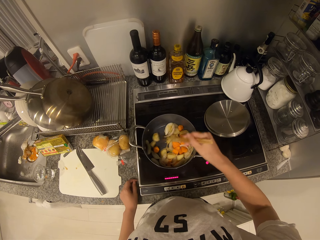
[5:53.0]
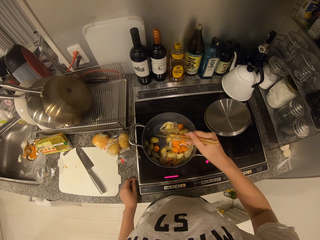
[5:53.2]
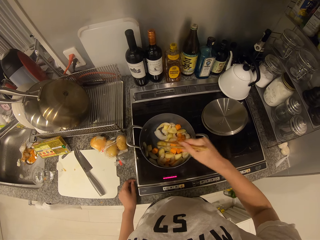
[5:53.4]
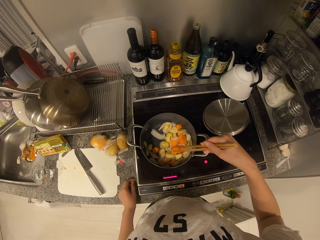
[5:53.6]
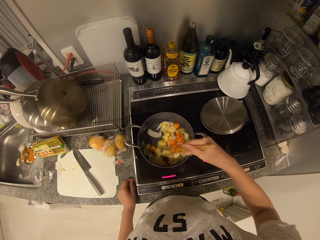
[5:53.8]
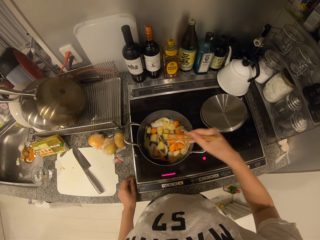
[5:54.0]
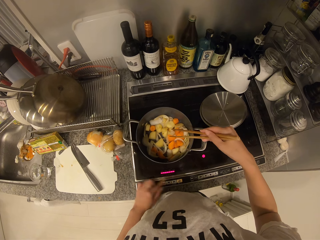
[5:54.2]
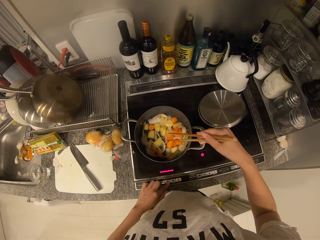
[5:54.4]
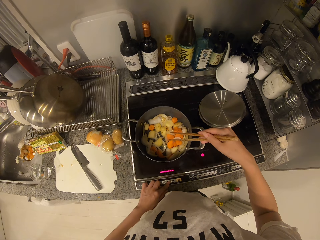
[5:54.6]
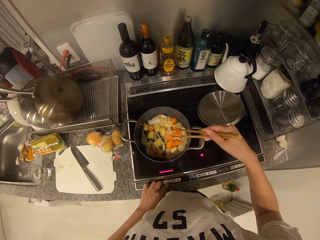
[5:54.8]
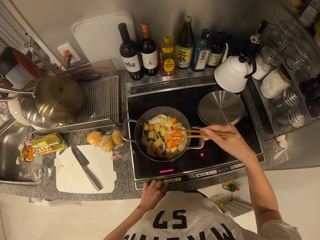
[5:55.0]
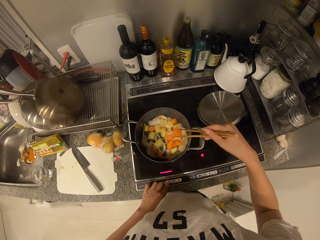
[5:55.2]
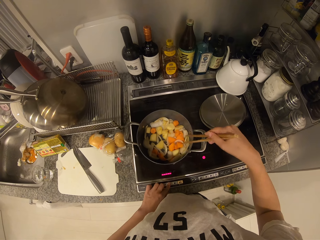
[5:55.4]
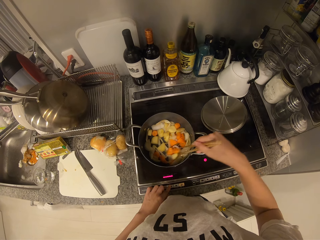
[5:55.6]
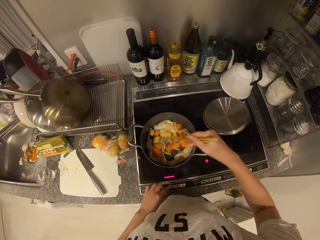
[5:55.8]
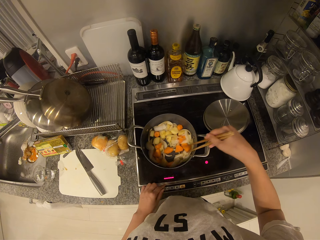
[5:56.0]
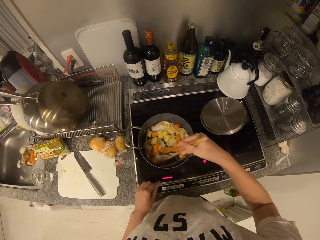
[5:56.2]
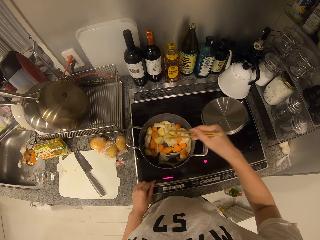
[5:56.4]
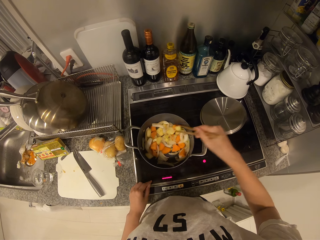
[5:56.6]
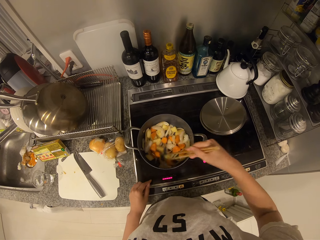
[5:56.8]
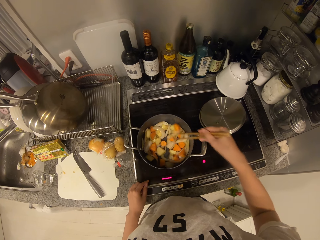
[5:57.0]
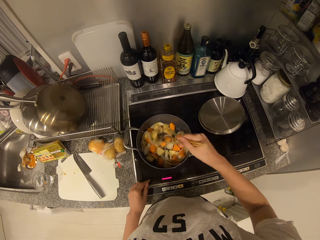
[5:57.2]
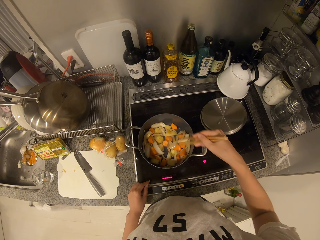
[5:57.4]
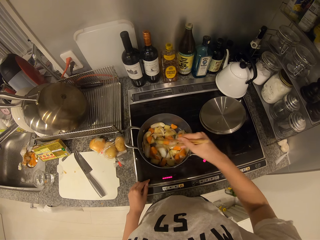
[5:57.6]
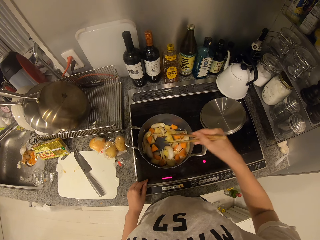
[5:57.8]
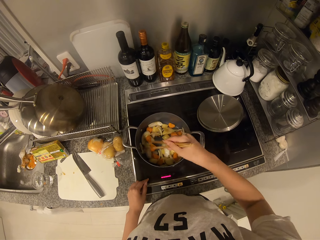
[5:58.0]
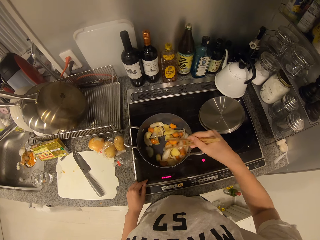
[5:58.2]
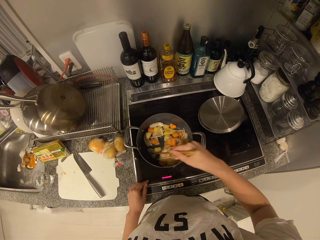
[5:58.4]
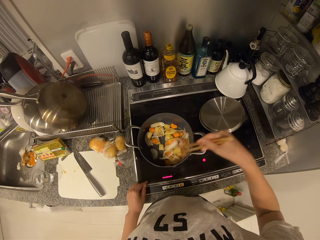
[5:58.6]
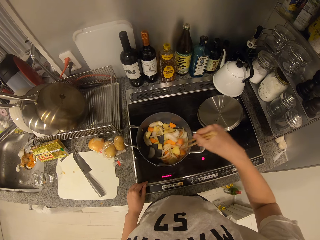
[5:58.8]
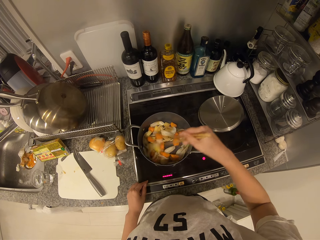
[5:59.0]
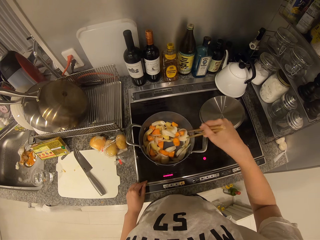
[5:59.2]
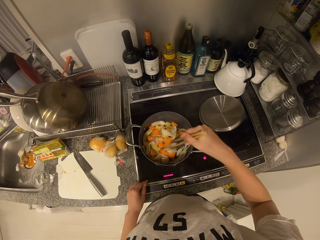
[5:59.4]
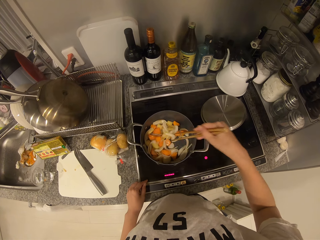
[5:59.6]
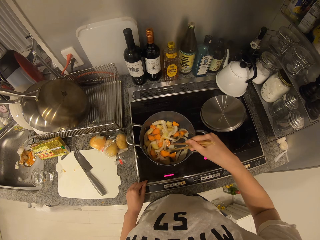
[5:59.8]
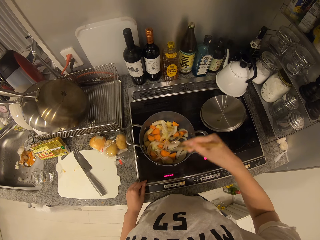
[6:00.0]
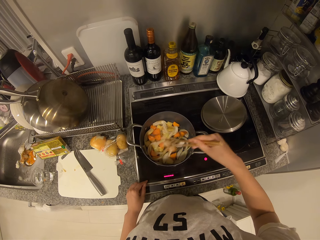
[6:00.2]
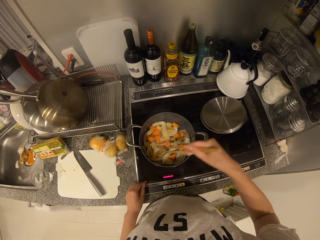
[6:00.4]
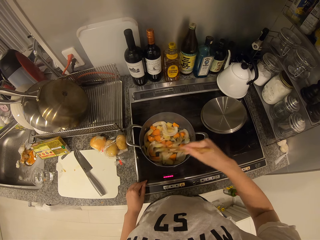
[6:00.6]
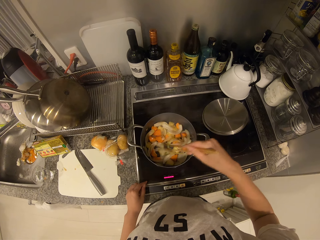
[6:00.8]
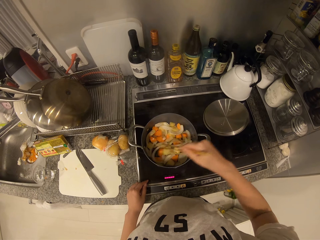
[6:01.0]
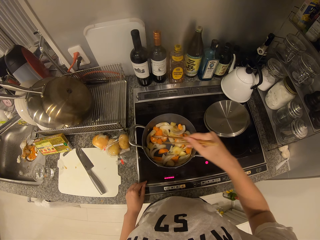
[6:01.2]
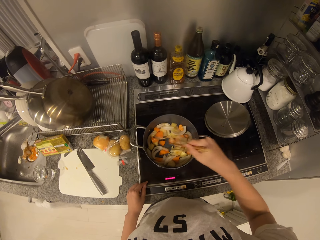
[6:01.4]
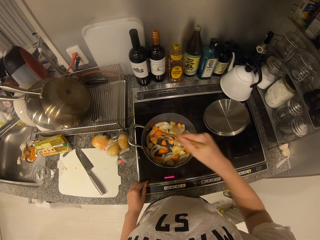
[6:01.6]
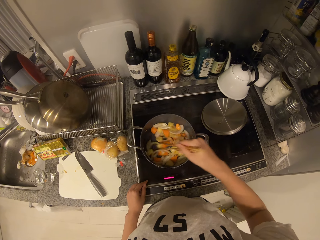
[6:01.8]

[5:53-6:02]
The camera wearer operates the cooker with his left hand. He presses a button on the cooktop. He stirs with chopsticks.

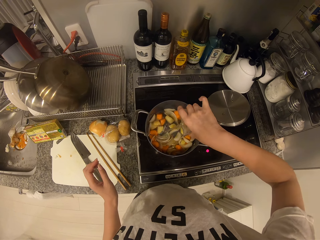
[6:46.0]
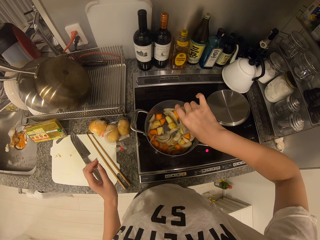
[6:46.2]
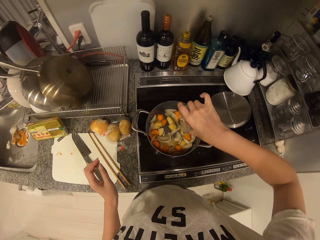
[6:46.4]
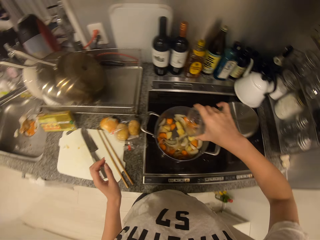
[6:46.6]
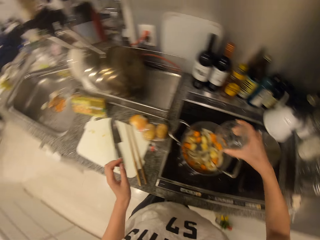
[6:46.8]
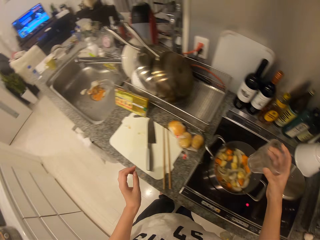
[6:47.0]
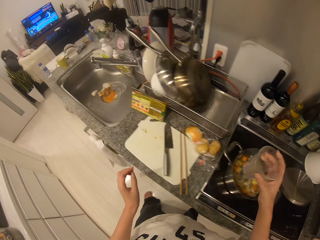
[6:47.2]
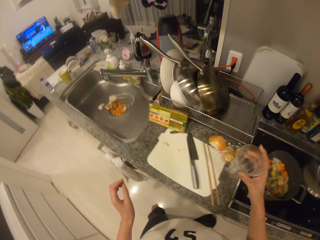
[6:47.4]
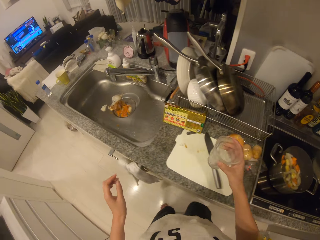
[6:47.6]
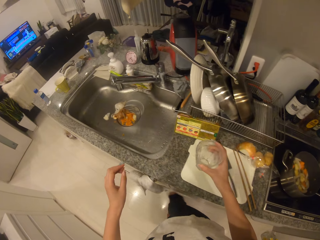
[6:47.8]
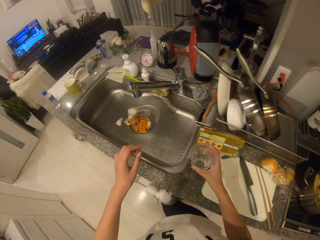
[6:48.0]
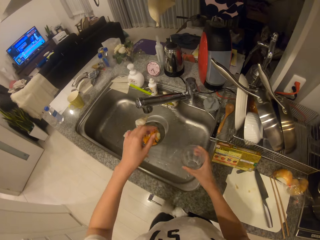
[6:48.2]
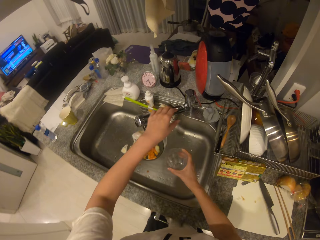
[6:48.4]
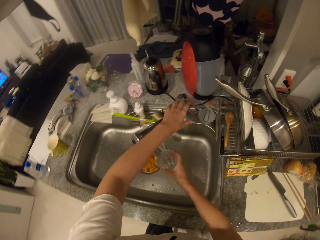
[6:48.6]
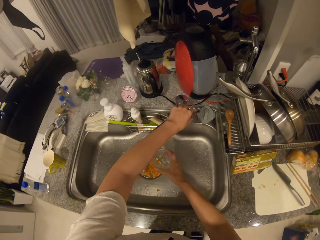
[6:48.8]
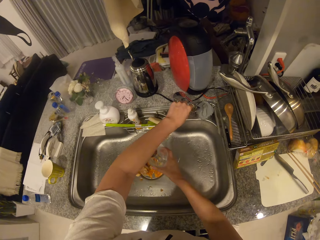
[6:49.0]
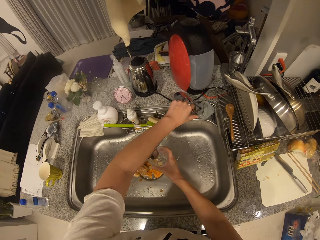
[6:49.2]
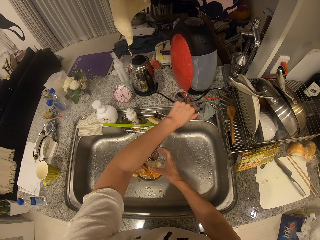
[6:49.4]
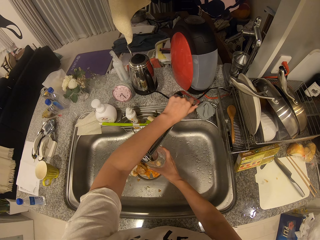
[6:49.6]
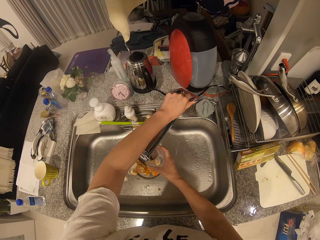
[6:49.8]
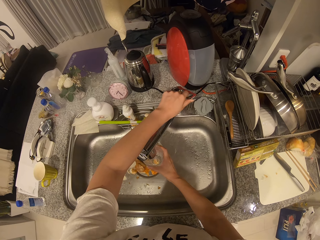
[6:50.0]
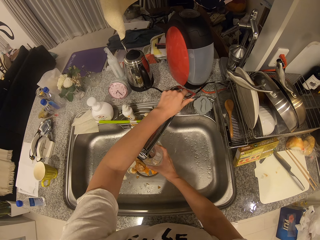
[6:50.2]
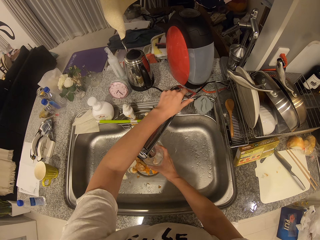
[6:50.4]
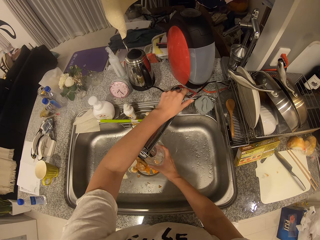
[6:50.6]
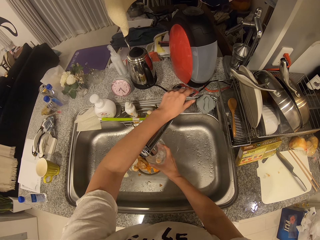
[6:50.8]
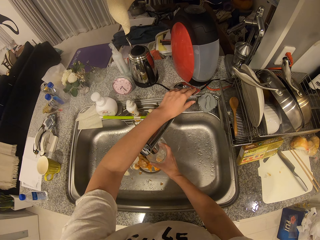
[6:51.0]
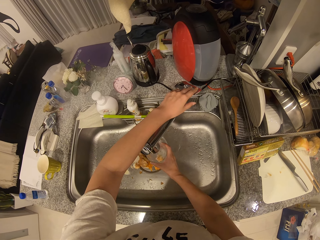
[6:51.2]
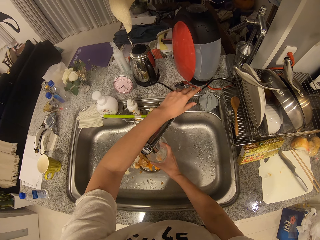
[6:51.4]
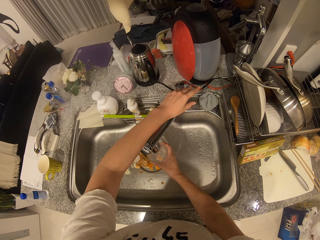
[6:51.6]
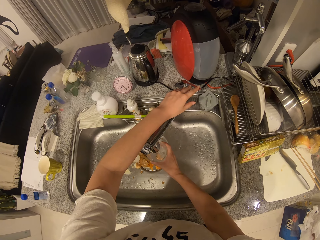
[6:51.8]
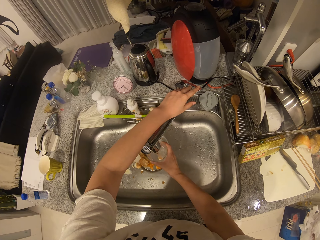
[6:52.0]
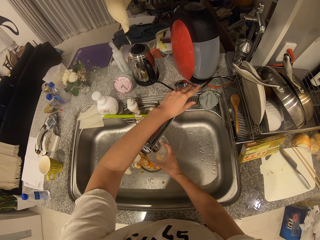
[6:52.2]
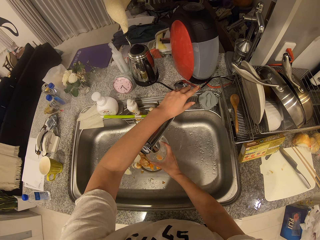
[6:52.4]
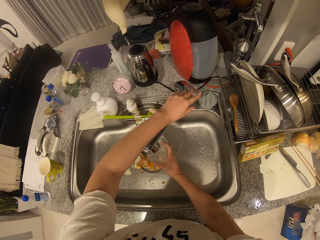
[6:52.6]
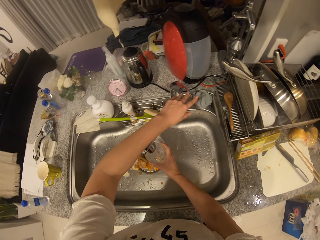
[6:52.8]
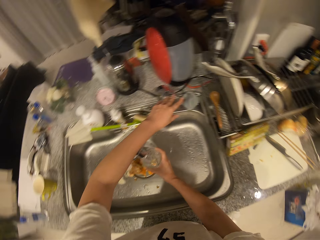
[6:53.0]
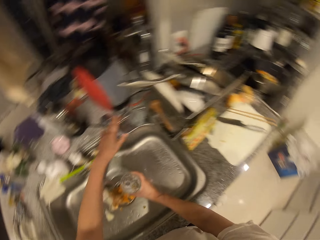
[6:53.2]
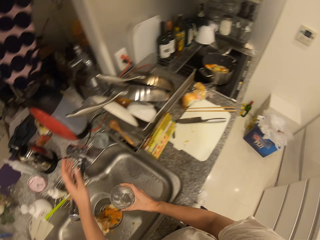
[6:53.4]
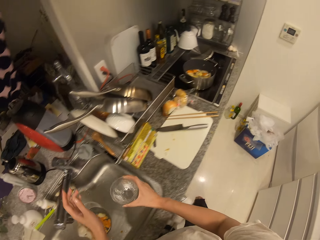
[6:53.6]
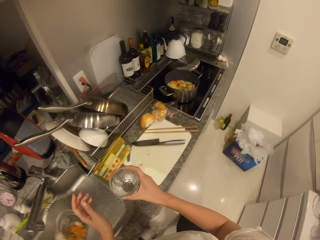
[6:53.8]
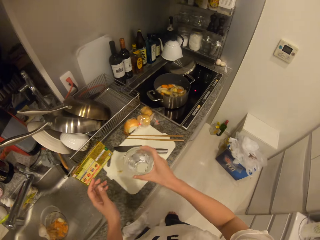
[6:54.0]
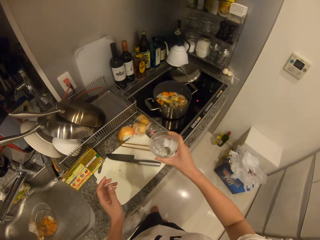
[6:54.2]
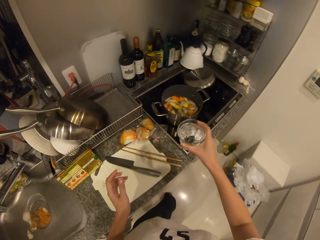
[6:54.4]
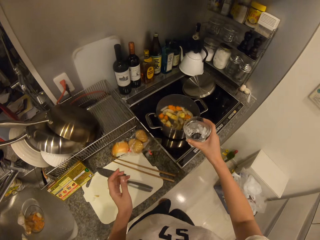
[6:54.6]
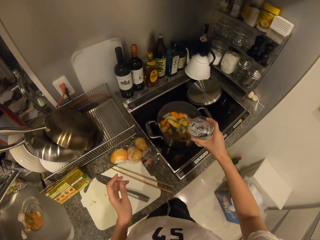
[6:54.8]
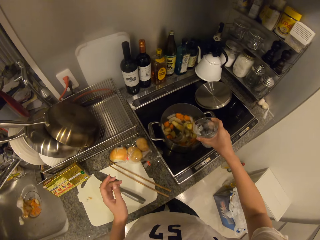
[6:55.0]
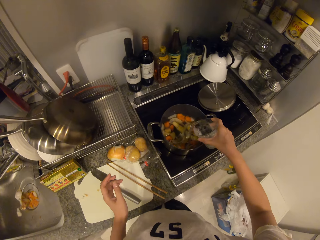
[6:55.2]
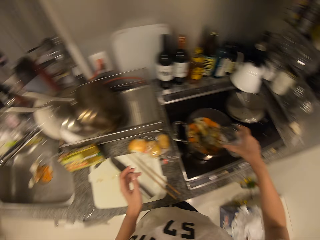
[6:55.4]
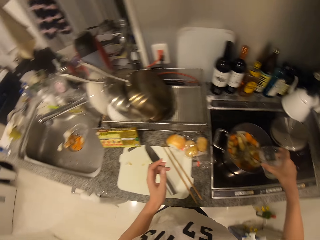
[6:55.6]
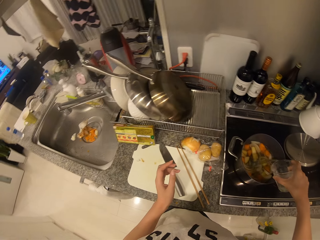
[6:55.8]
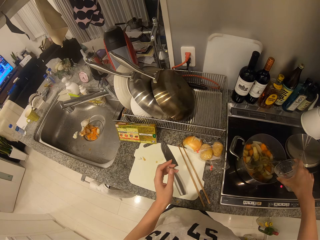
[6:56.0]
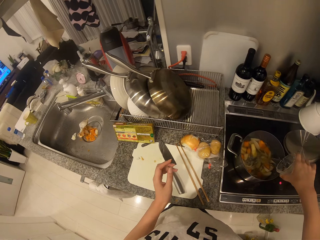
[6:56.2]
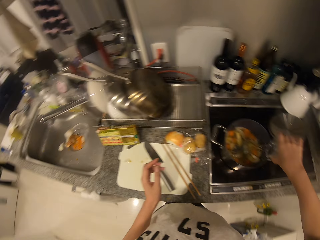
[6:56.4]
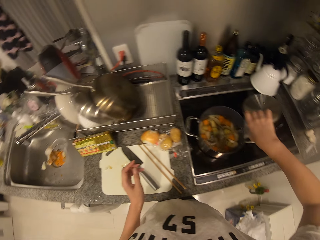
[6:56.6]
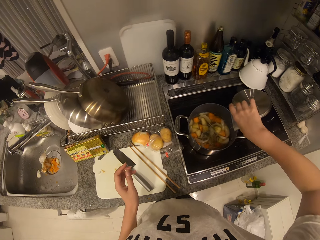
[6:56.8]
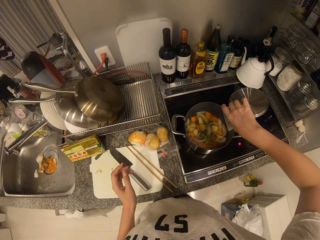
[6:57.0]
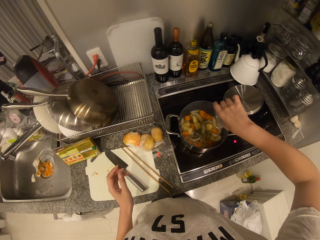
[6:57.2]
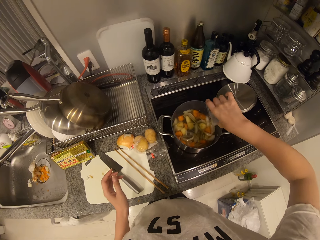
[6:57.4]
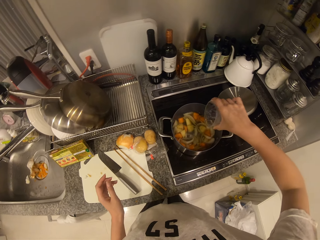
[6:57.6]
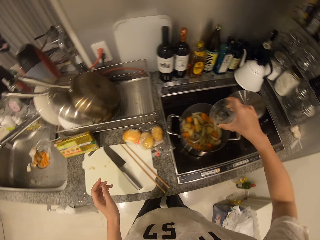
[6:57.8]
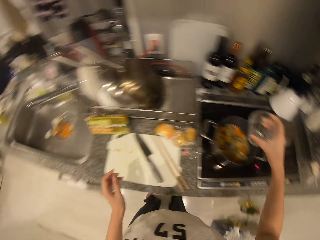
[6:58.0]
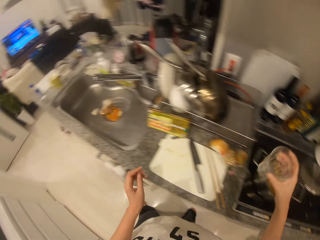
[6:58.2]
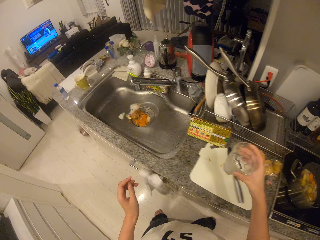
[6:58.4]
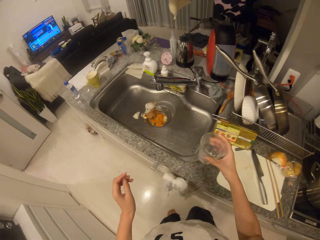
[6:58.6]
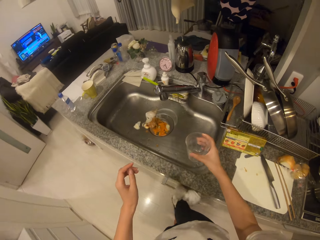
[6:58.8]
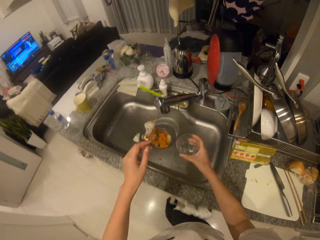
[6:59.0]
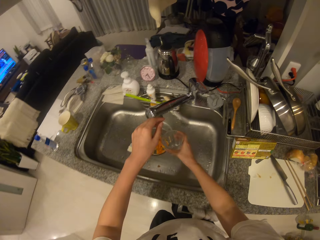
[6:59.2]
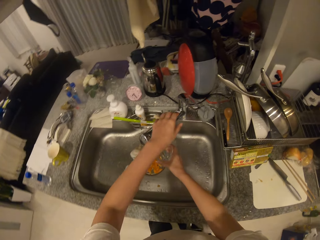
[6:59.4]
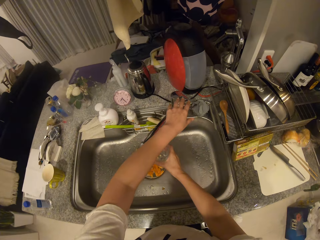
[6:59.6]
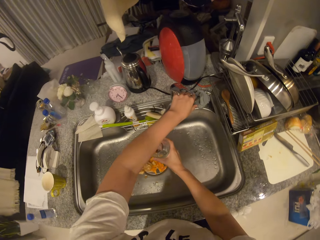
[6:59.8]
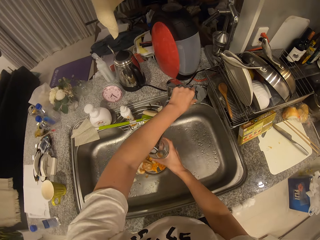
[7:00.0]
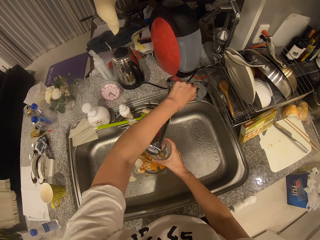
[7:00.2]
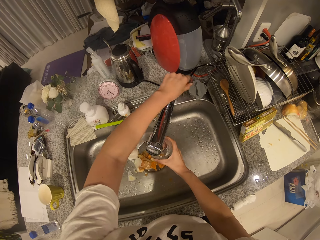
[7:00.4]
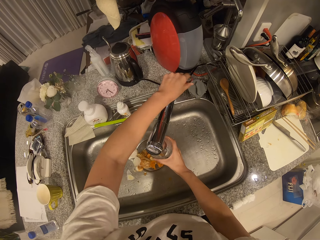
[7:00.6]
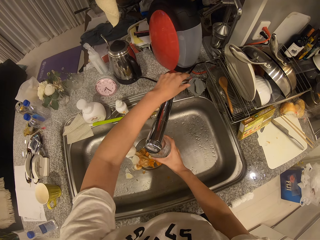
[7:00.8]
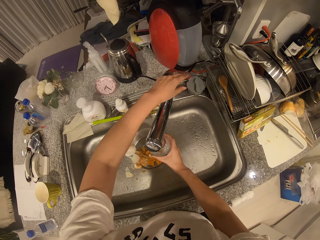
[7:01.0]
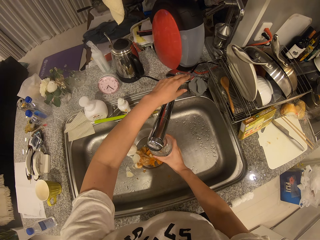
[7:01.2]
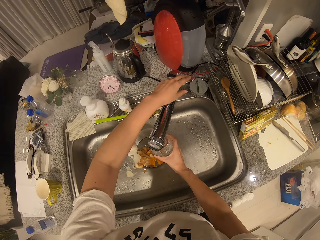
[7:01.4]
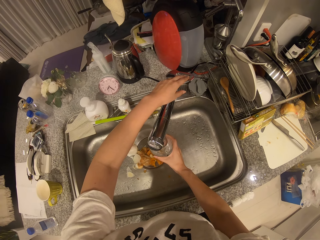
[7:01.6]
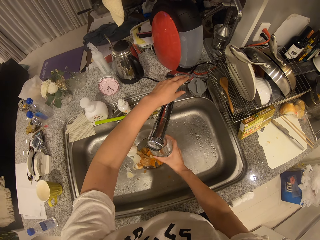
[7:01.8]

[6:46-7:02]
The camera wearer moves around the kitchen. He turns on the sink faucet with his left hand. He fills the glass with water. He turns off the sink faucet with his left hand. He carries the glass of water. He pours water from the cup into the cooking pot with his right hand. He moves around the kitchen. He turns on the sink faucet with his left hand. He fills the glass with water.
